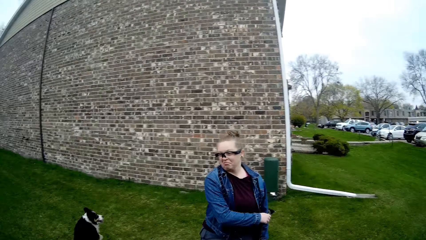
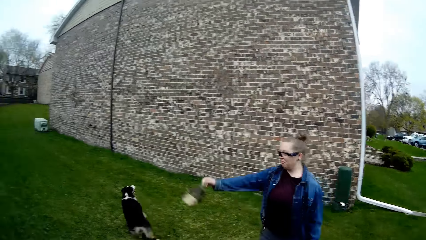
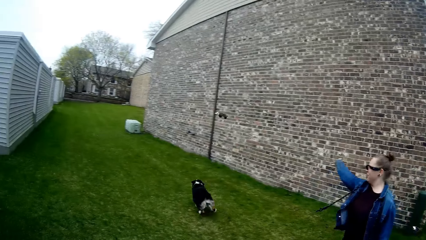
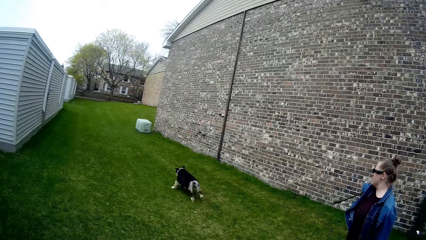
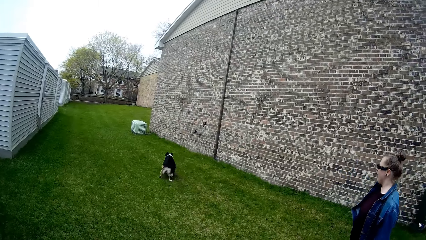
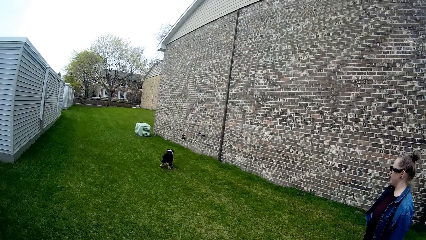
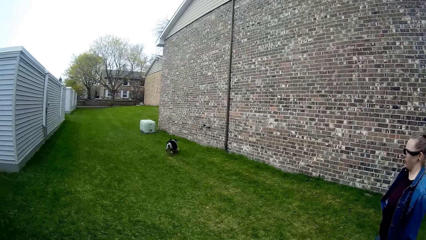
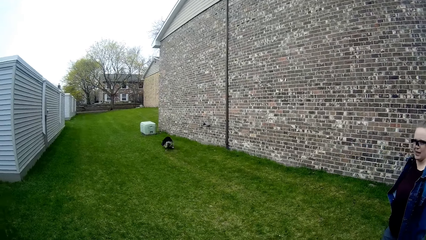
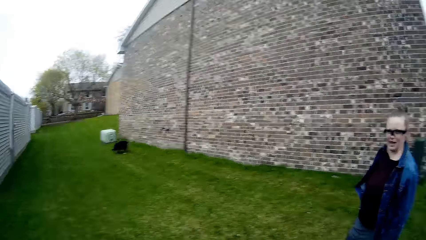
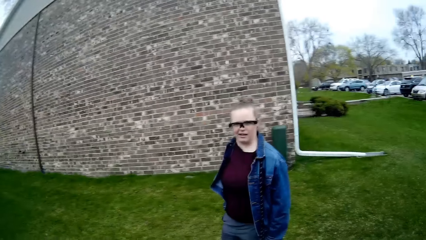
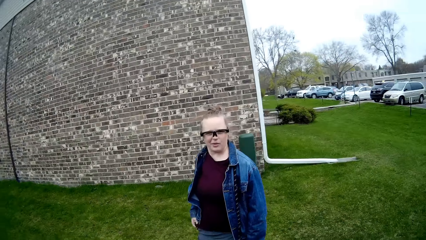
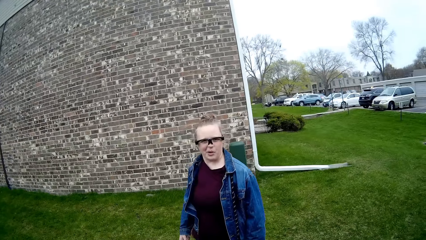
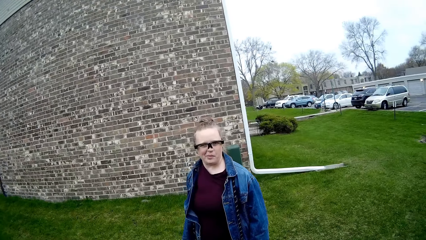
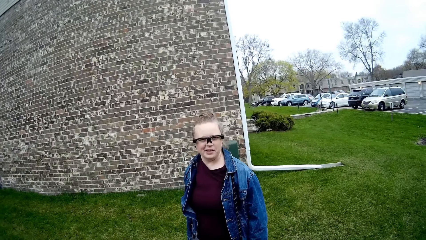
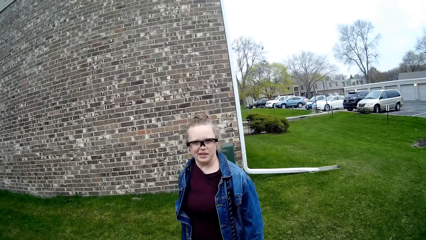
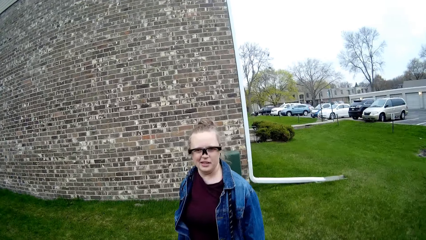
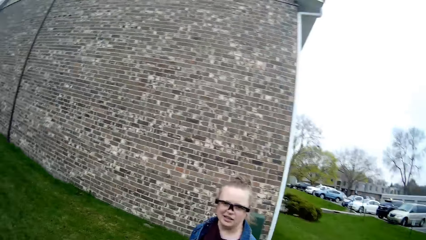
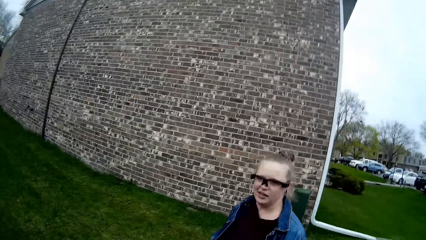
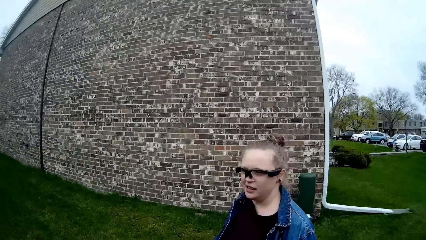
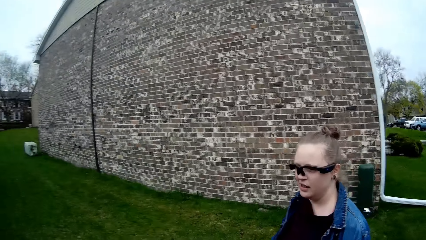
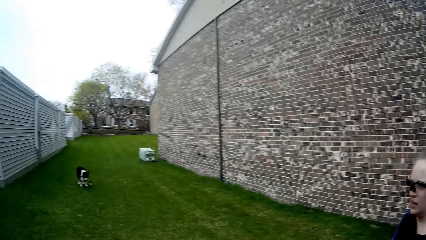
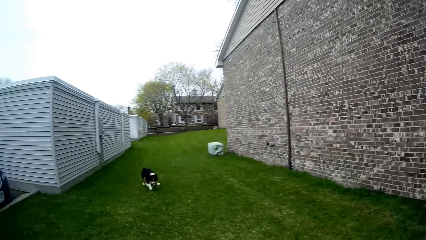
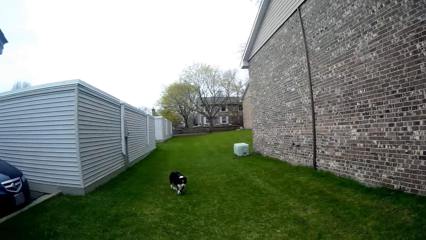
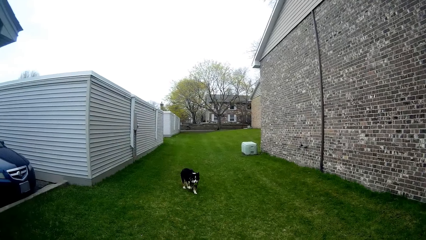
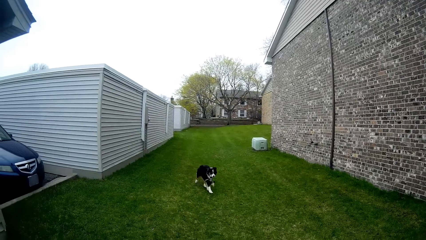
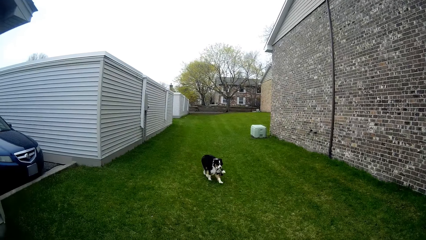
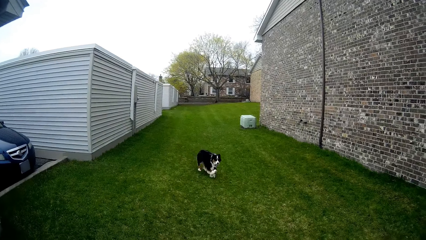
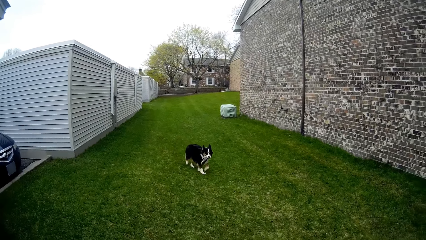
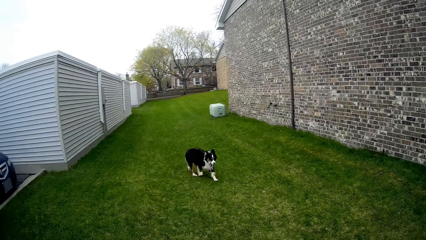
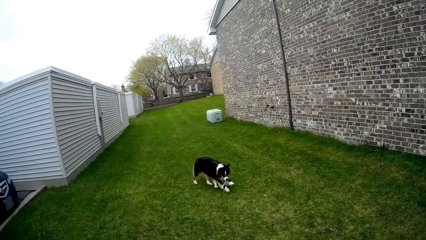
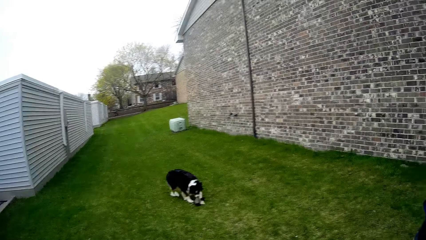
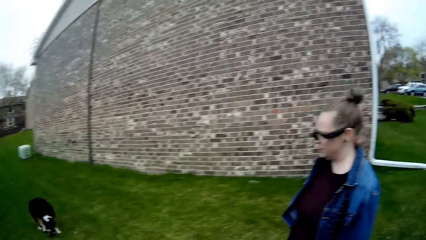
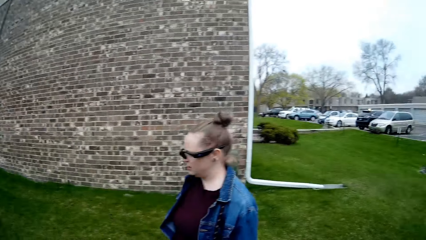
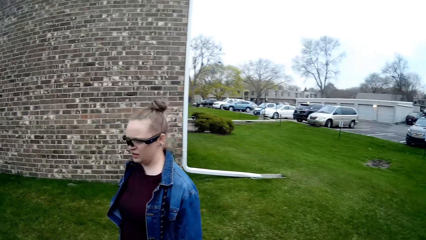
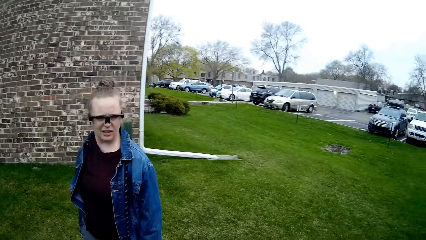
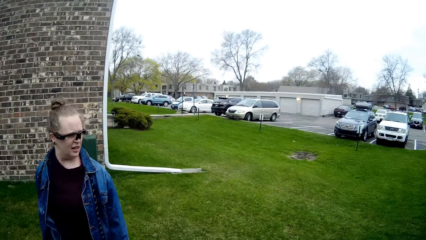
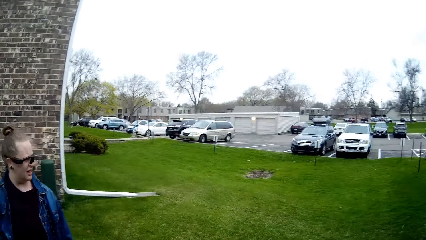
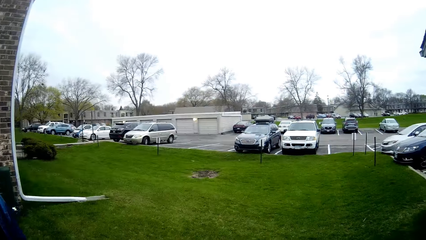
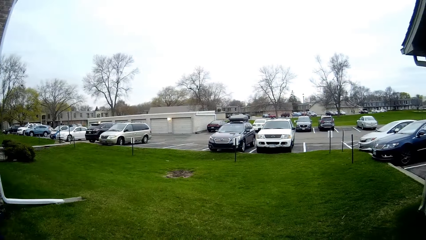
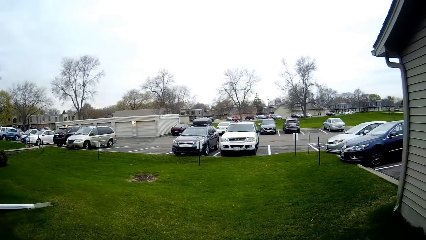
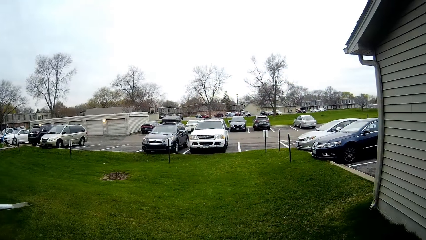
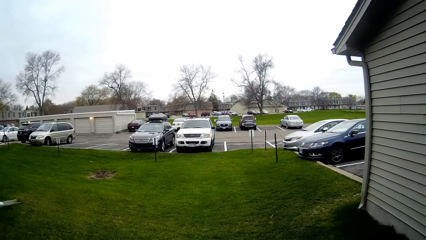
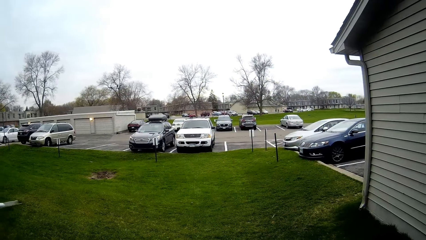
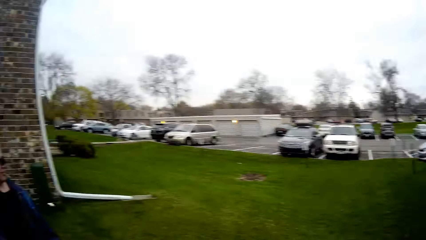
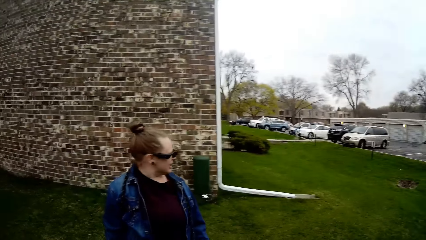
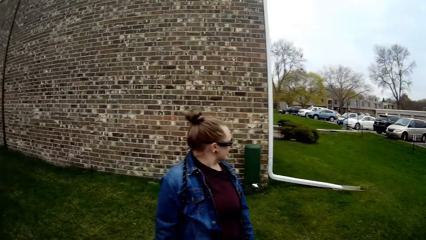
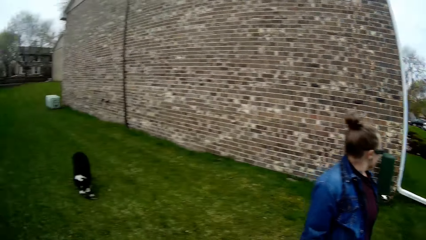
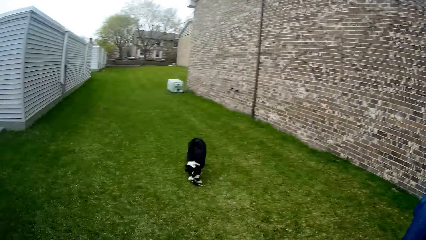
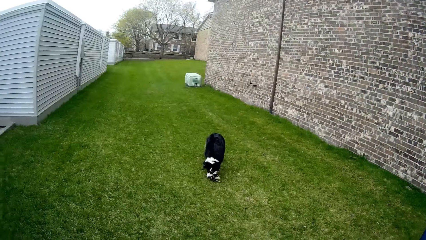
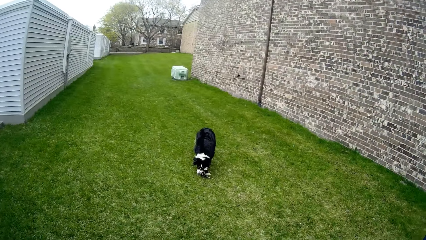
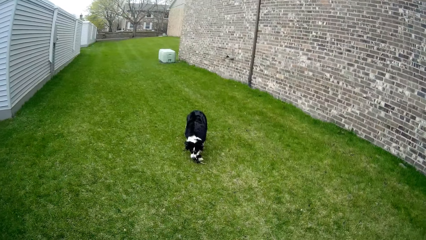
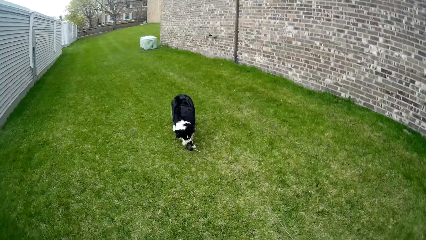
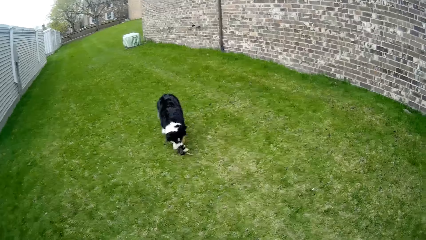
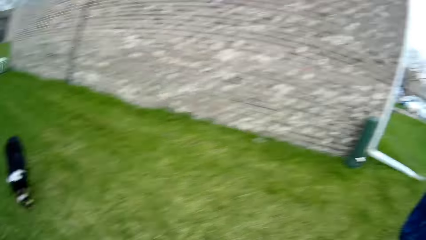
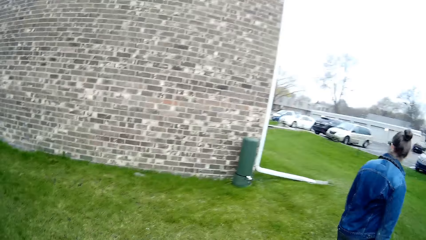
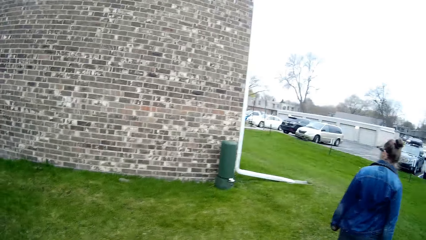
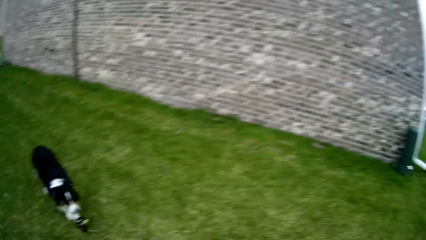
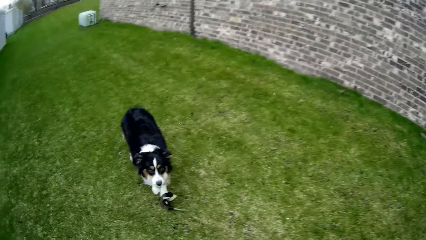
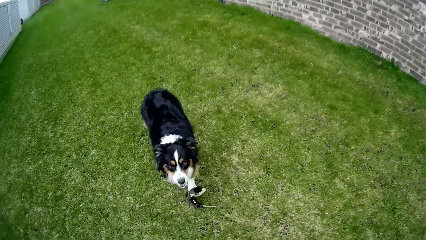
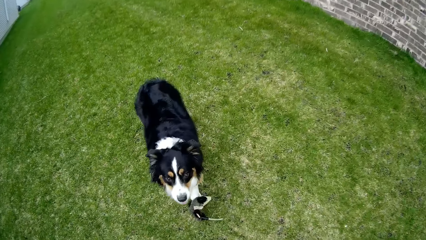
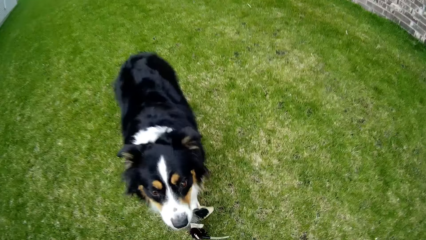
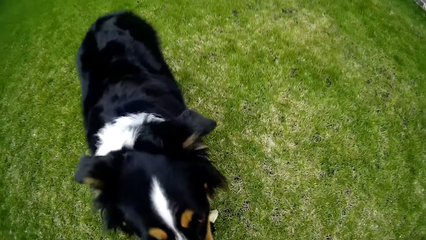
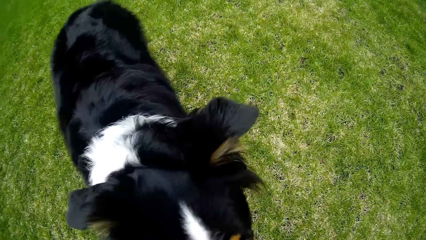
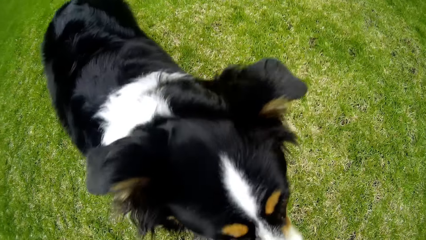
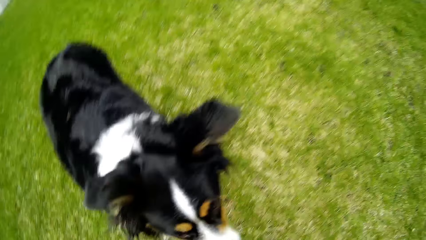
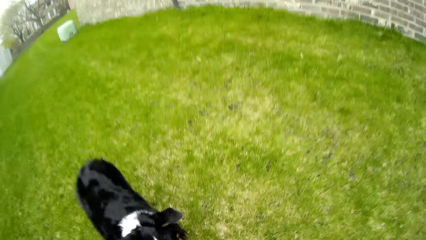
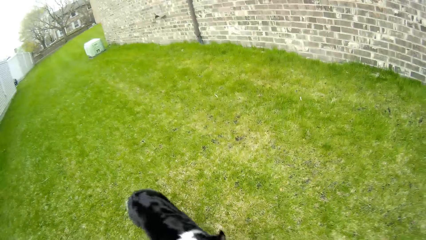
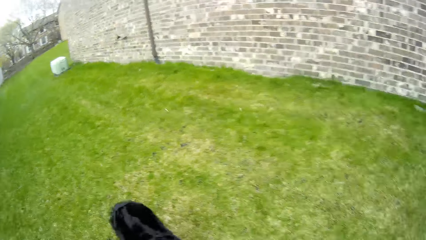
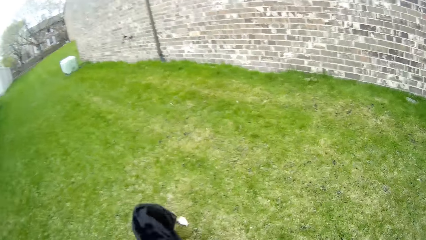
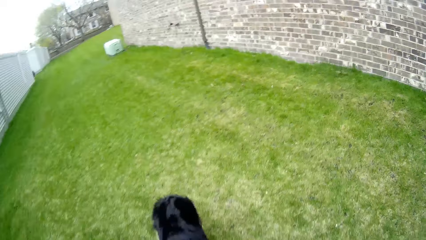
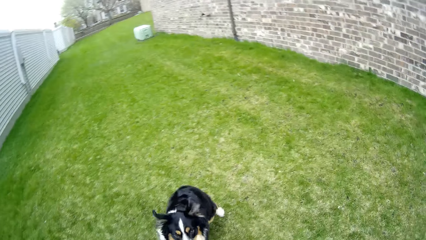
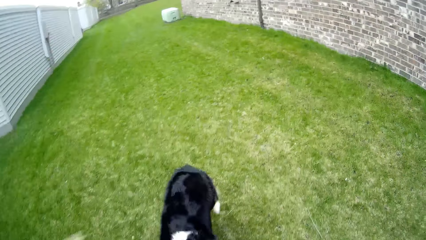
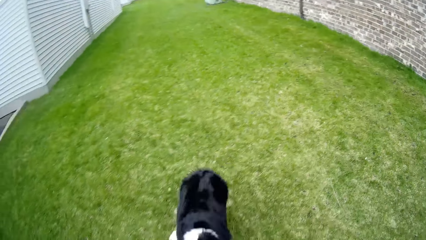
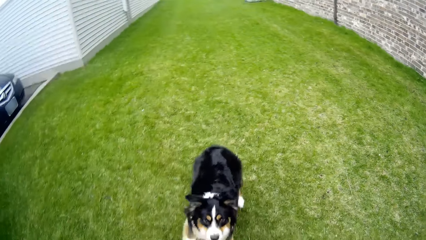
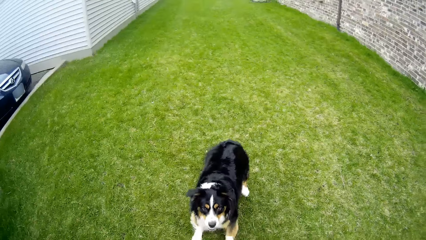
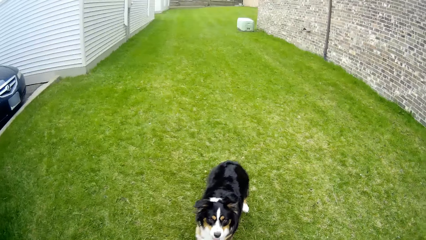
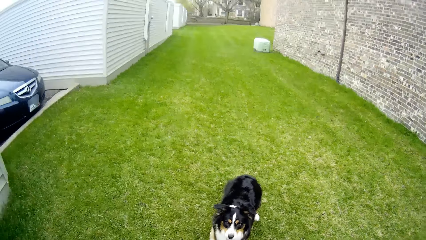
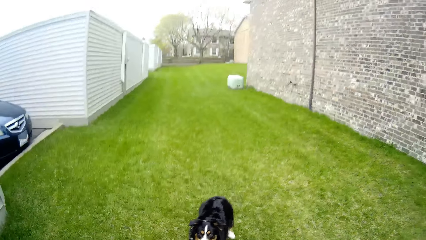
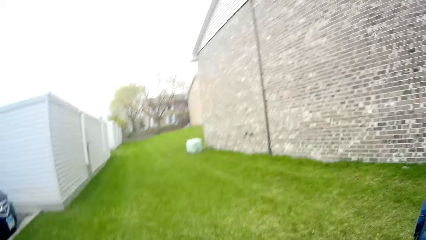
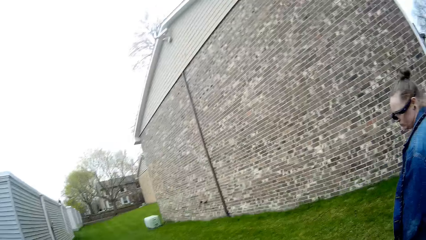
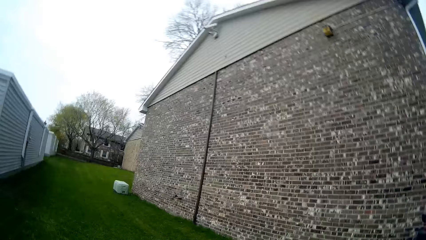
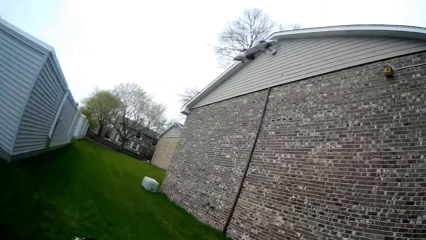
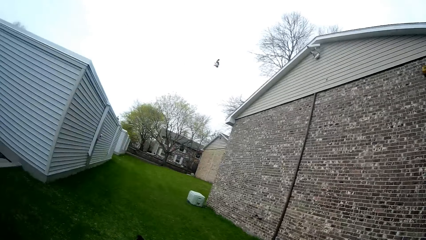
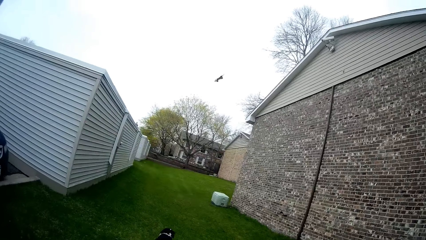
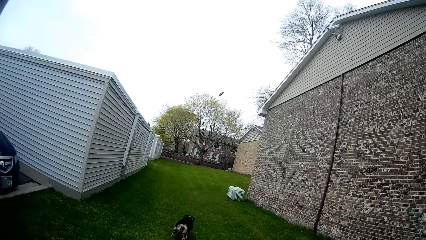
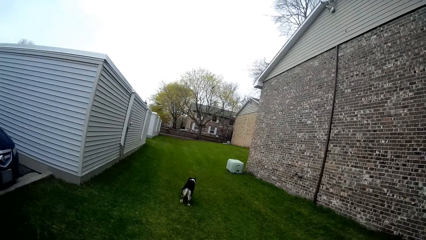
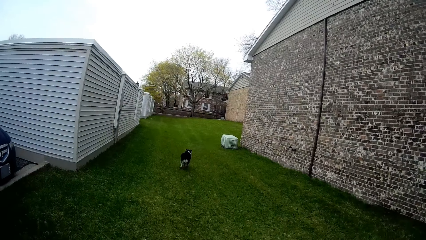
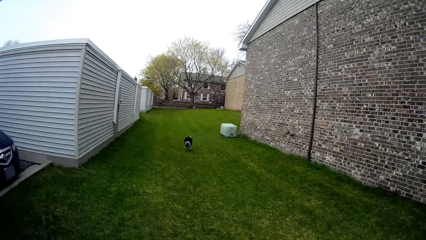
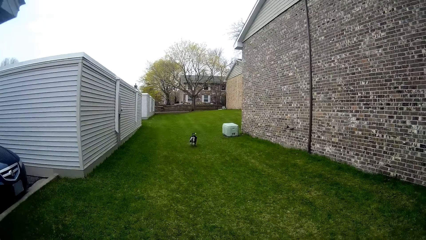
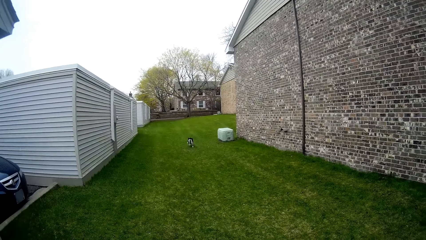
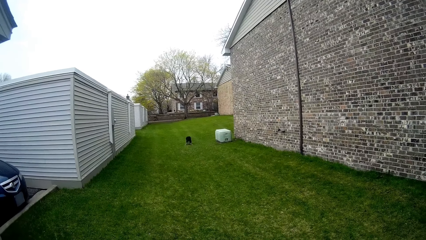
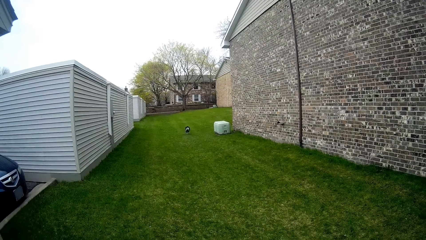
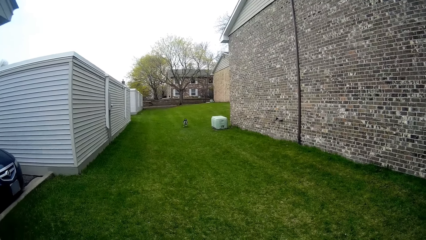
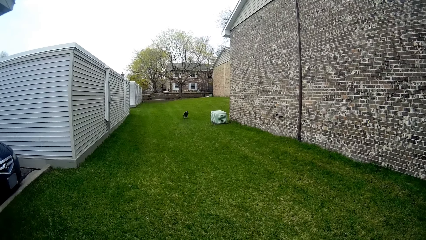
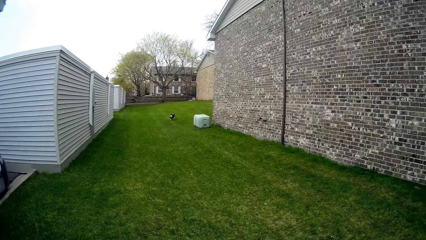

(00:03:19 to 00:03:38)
A woman throws the puppet across the lawn with her right hand. The dog runs towards the puppet. The dog walks towards the camera wearer with the puppet in its mouth. The camera wearer plays with the dog. He throws the puppet across the lawn with his right hand. The dog runs towards the puppet.
